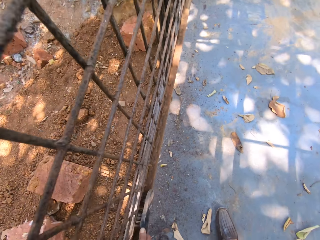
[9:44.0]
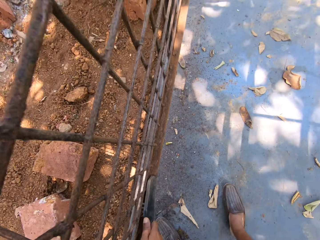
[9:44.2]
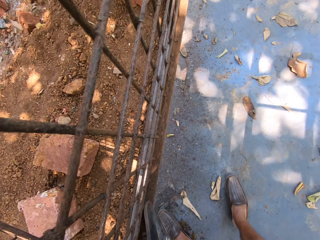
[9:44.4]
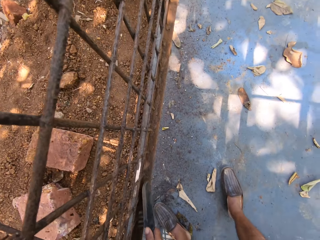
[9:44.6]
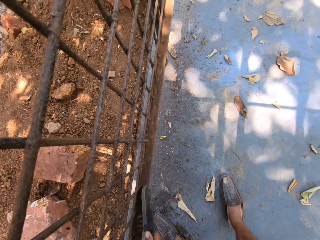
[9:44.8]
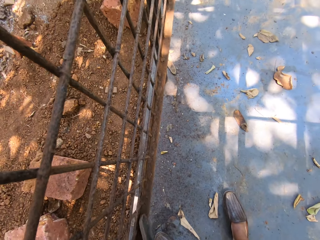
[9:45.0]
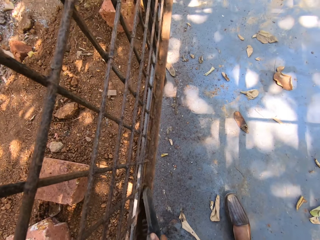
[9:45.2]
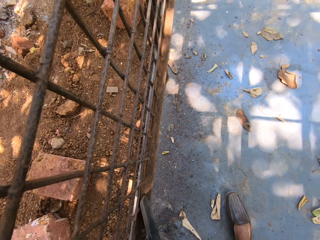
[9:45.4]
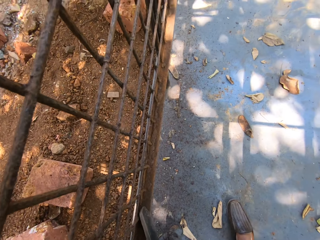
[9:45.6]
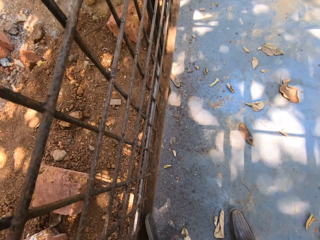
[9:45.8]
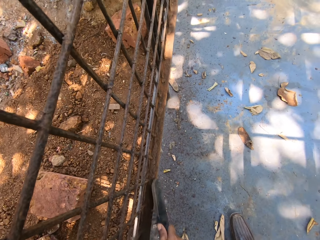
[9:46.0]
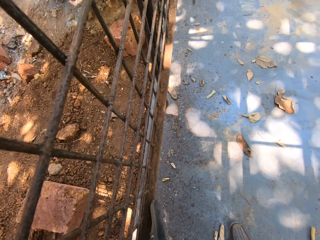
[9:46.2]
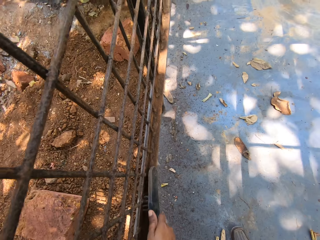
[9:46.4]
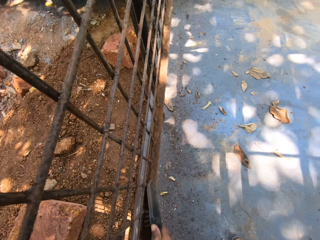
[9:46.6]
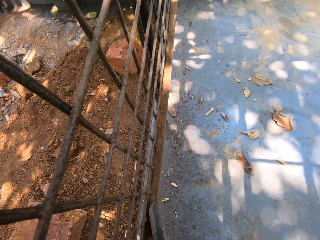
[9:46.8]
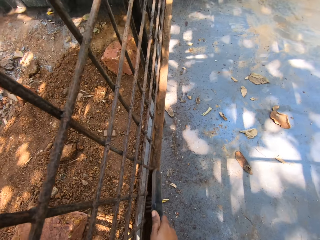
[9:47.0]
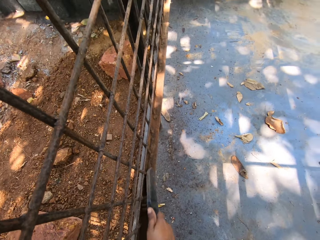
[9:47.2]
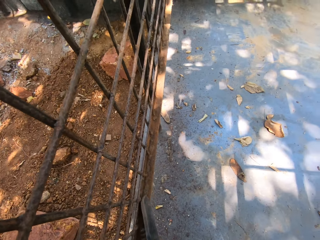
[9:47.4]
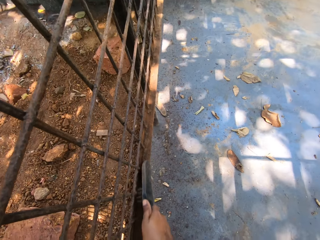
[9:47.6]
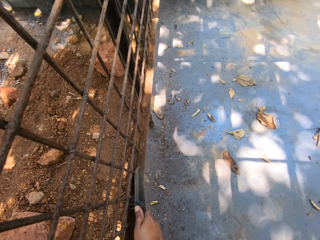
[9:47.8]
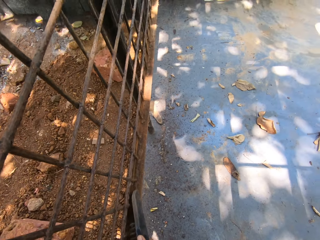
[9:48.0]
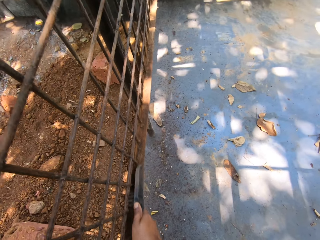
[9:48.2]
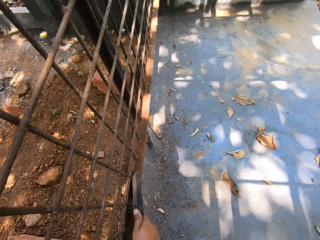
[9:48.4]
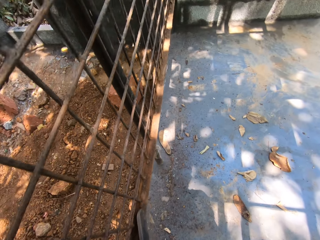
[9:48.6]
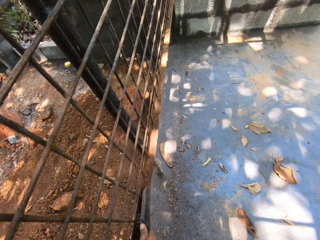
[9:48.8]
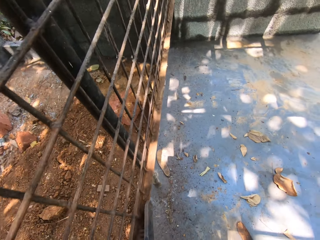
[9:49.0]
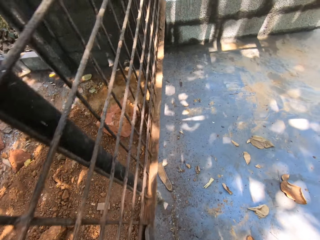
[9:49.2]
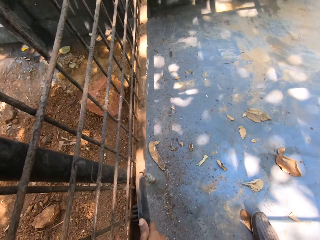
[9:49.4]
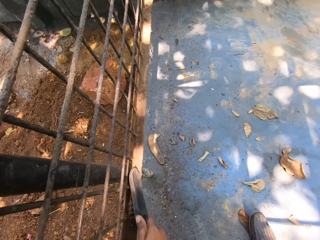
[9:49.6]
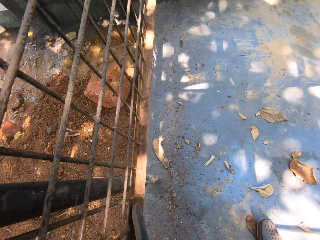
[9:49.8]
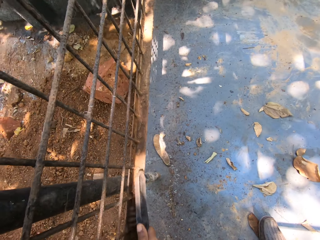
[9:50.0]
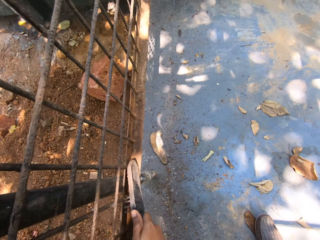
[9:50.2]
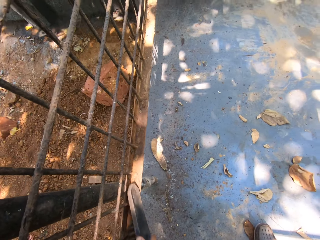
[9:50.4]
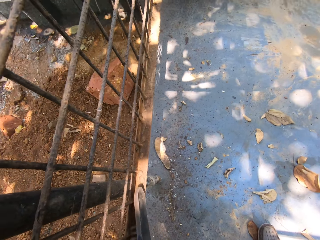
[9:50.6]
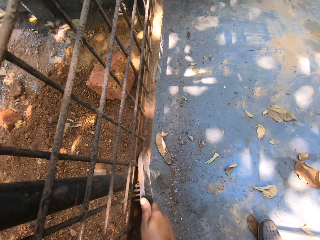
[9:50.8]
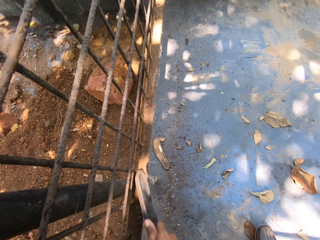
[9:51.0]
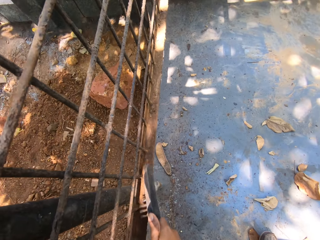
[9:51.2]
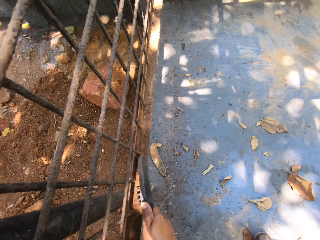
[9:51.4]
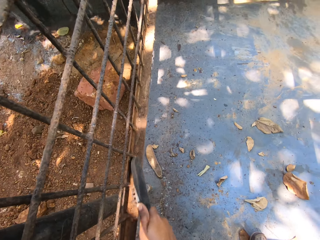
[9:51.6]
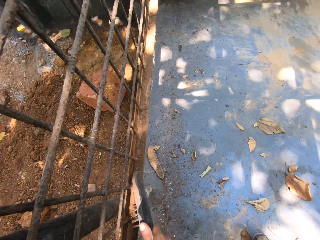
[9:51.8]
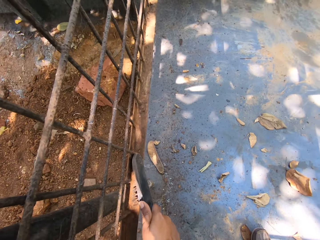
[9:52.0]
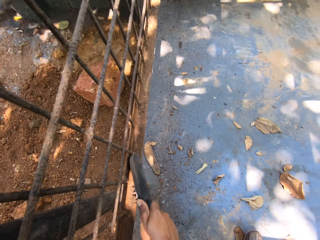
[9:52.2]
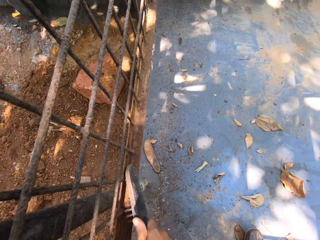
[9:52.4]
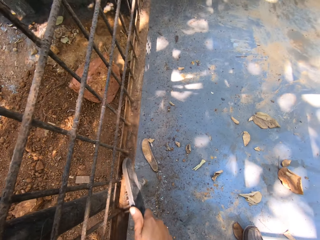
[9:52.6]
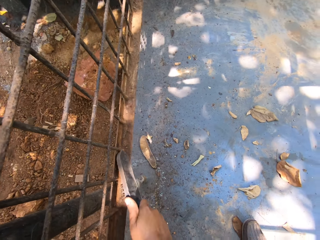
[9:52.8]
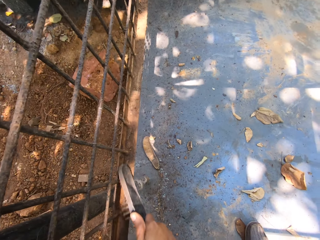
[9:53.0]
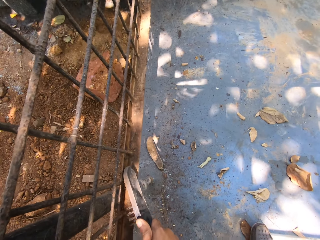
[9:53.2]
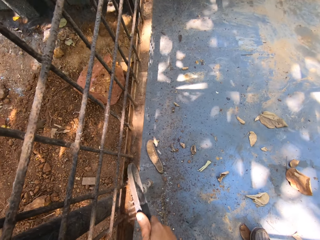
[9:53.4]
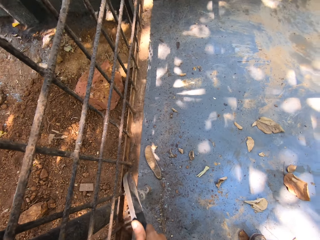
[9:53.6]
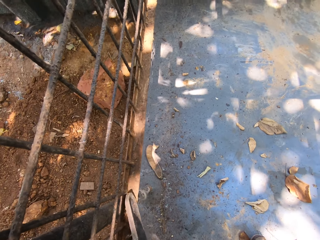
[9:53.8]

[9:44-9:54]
The camera wearer scrapes off rust from the metal surface. They remove sand at the door.

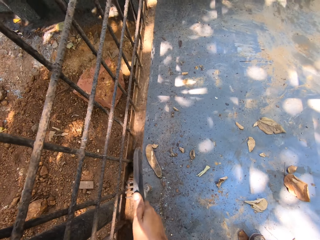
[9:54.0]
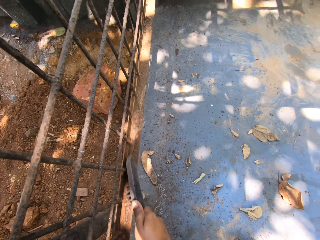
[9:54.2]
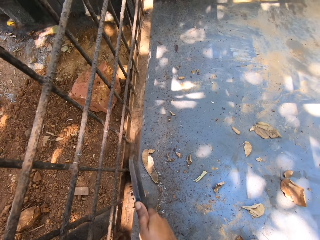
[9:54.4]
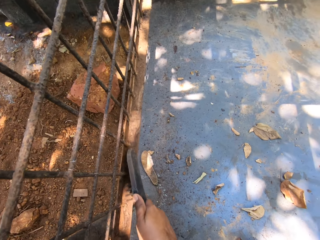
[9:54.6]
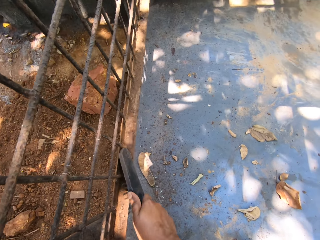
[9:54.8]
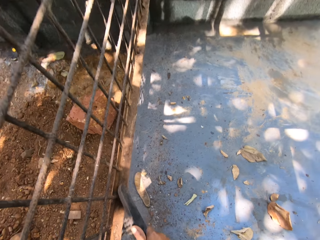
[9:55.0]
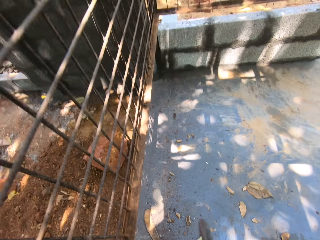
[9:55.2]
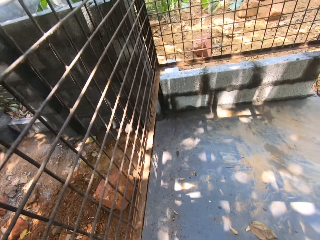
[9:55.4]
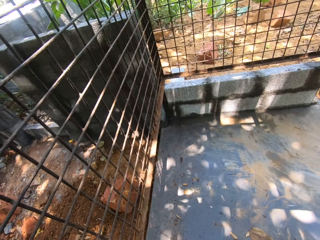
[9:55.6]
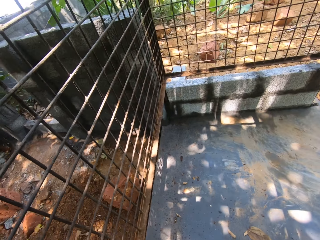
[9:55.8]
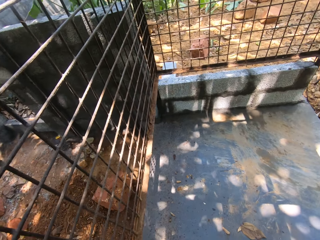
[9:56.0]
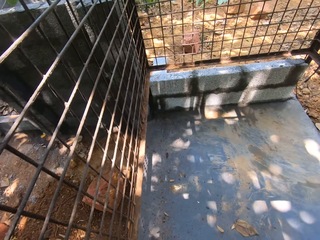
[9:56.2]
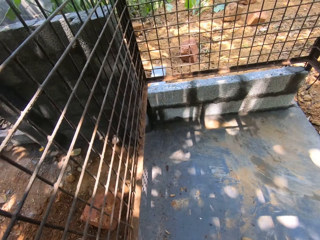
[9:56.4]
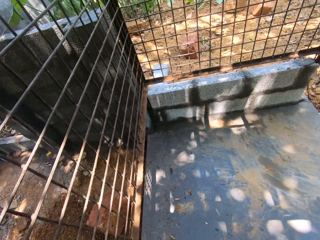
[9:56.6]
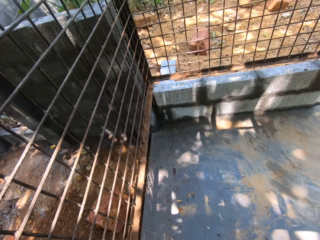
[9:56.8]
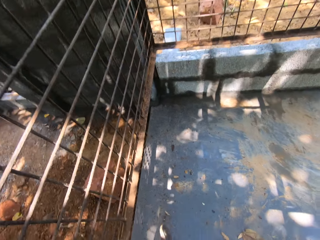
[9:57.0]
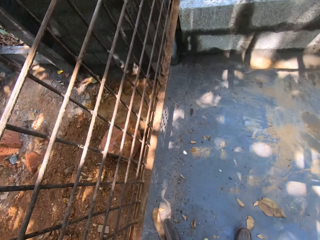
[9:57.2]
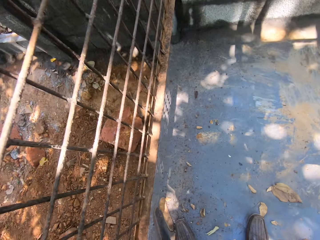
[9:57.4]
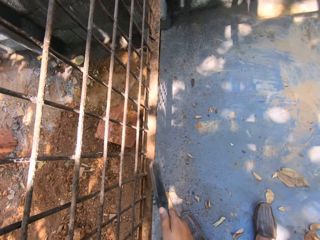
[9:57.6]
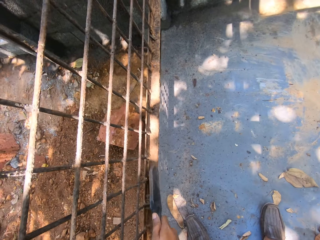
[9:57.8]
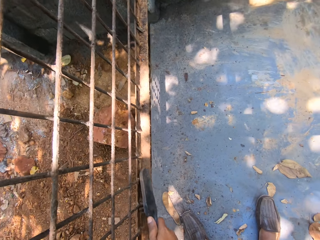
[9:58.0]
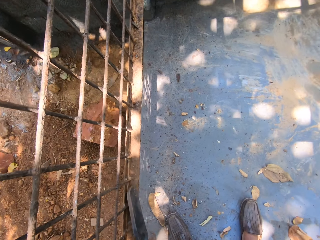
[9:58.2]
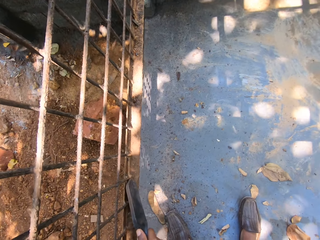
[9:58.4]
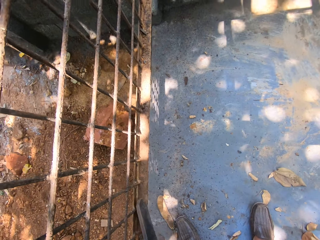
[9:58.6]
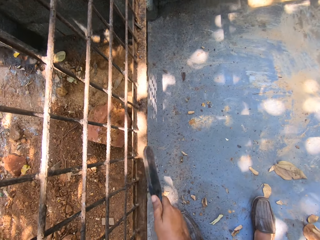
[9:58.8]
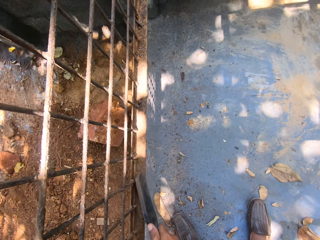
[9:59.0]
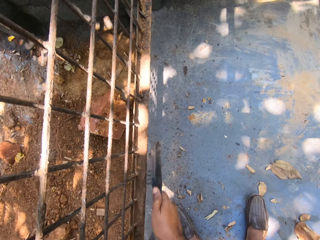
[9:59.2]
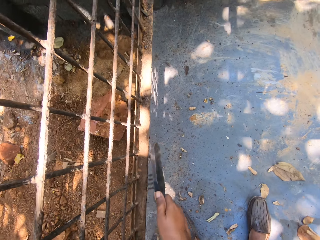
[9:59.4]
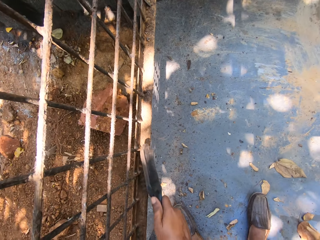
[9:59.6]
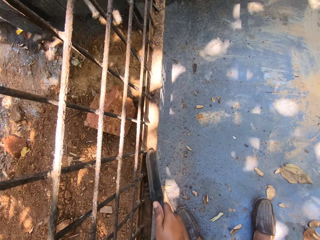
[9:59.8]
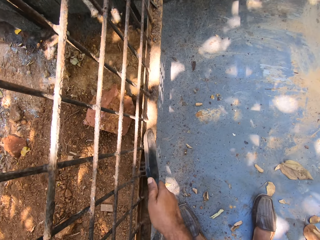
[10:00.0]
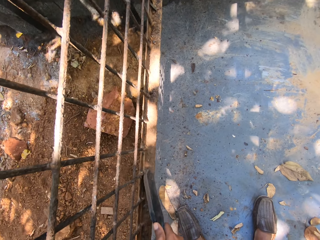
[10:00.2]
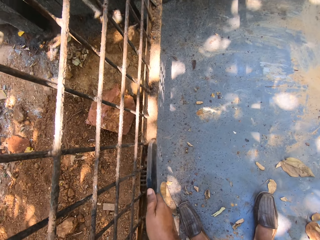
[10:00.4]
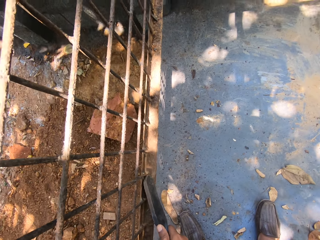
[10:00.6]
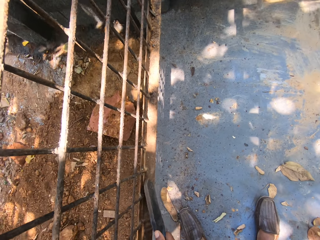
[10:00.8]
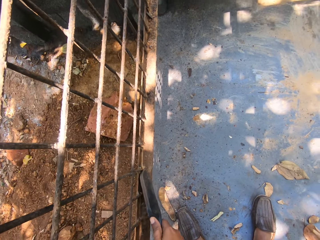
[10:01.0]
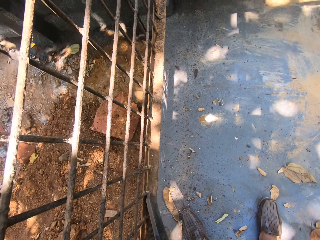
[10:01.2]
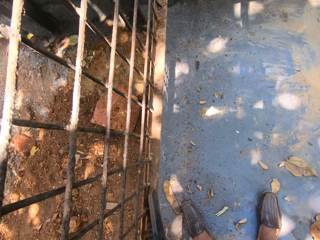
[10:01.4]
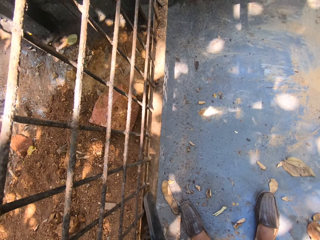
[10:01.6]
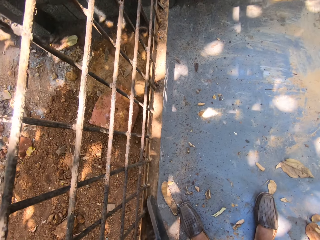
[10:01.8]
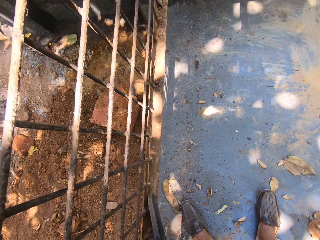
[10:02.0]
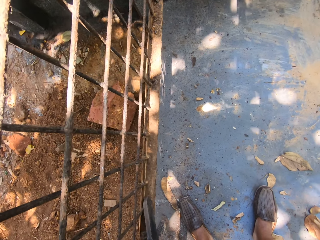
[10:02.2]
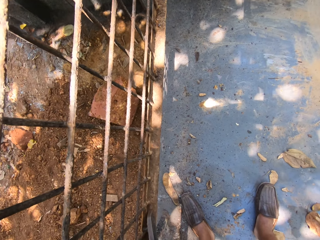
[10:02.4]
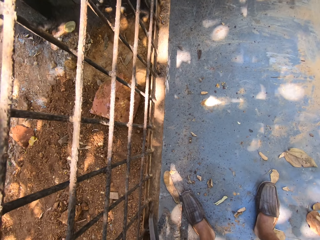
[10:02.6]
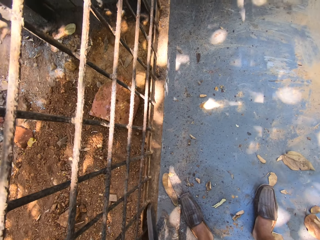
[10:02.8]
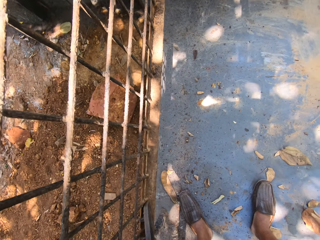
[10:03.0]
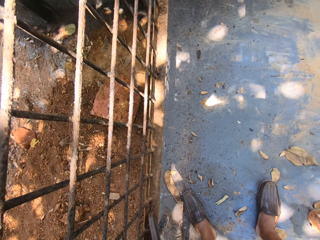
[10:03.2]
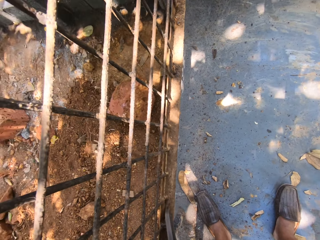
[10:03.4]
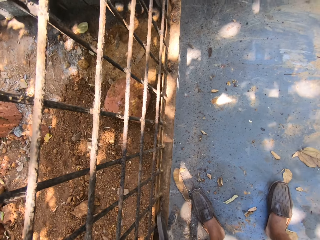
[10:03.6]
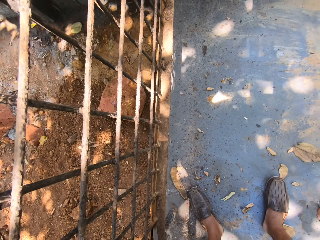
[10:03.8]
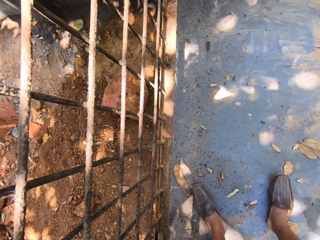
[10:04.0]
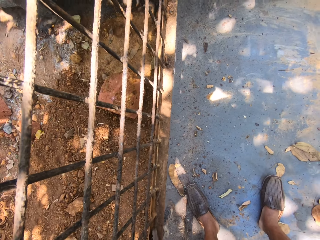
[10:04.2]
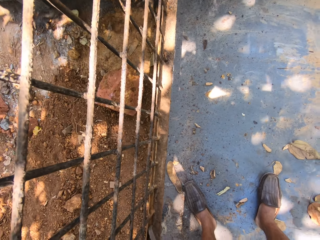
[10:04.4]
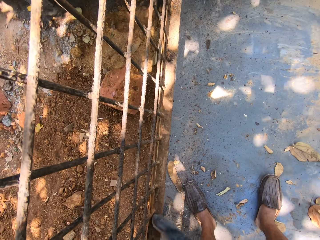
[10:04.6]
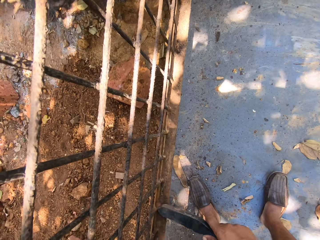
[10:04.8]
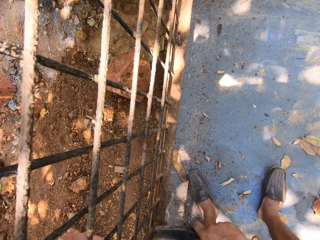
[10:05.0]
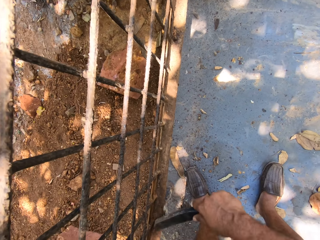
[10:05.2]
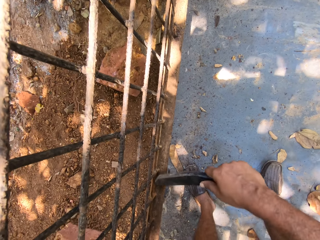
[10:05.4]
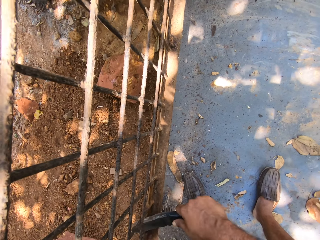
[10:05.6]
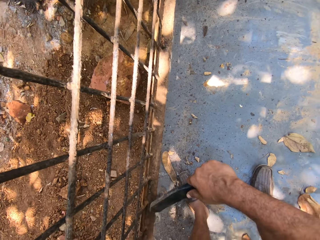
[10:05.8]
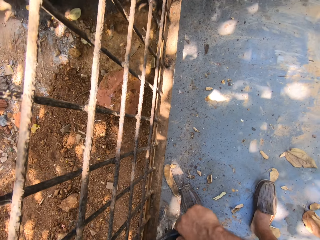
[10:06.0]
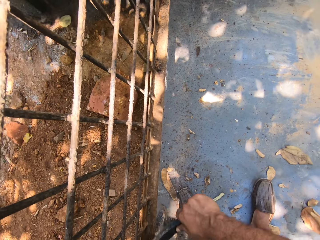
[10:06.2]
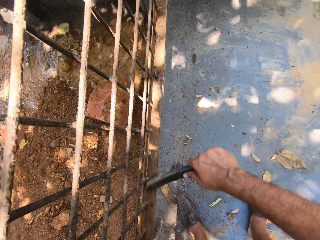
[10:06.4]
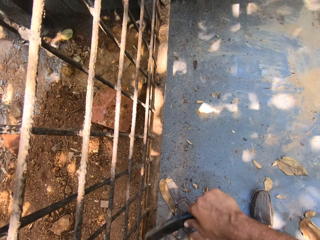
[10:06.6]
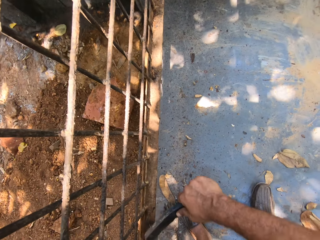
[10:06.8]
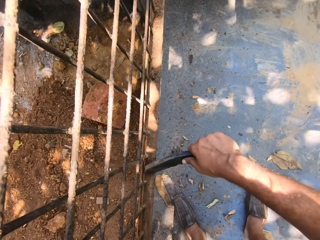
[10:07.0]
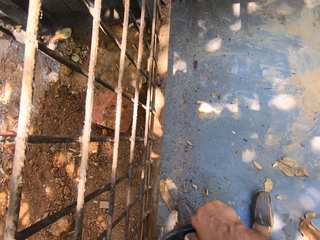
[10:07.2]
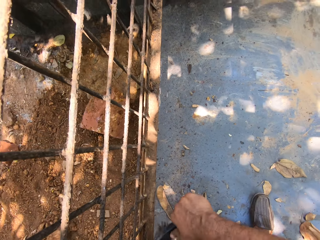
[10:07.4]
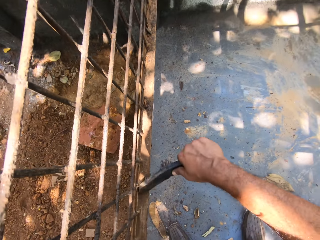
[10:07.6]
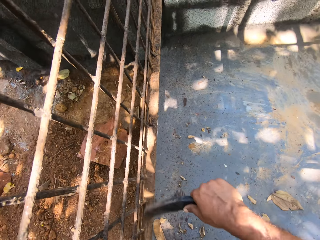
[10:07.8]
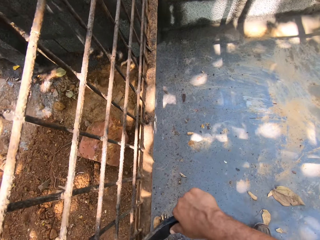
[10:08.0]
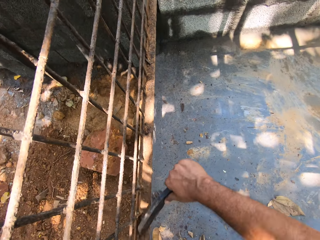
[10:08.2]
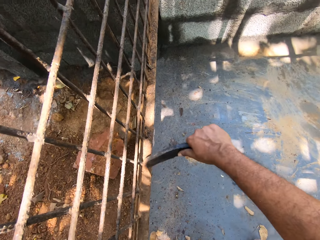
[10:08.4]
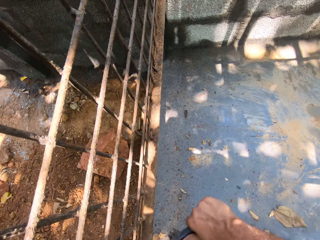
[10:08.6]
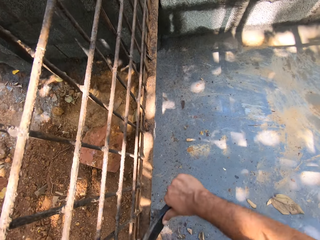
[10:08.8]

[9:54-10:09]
The camera wearer looks around. They scrape off rust from the metal surface. They remove sand at the door.
